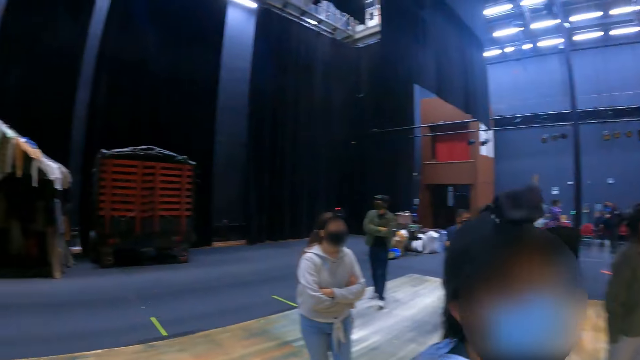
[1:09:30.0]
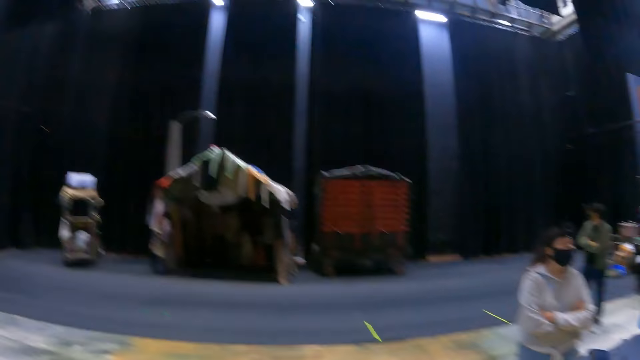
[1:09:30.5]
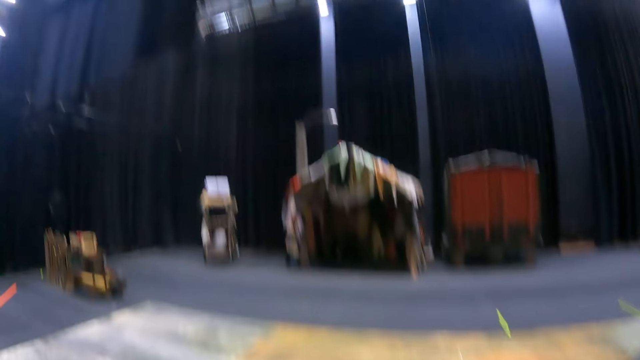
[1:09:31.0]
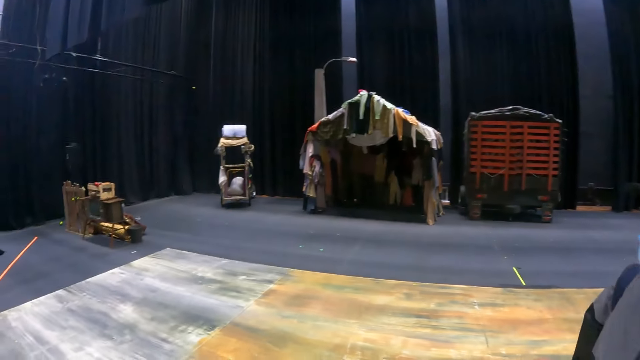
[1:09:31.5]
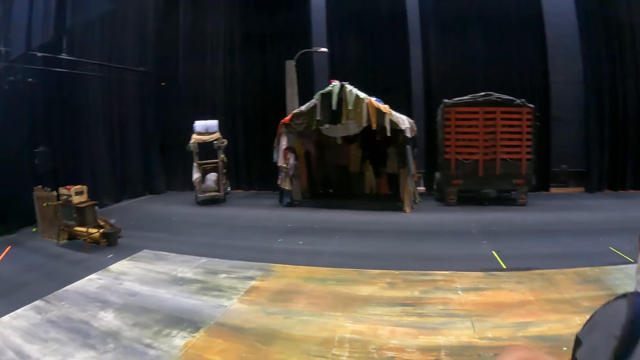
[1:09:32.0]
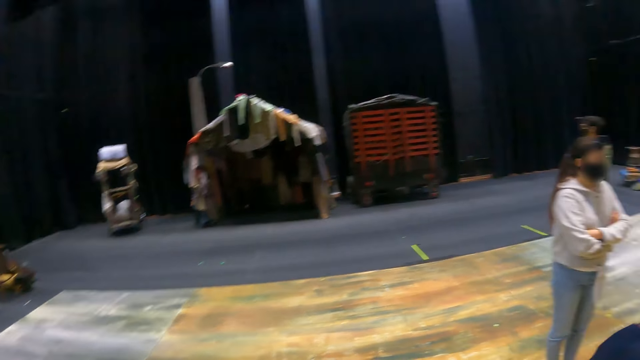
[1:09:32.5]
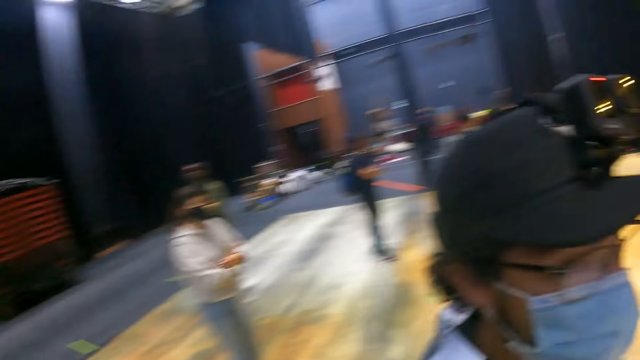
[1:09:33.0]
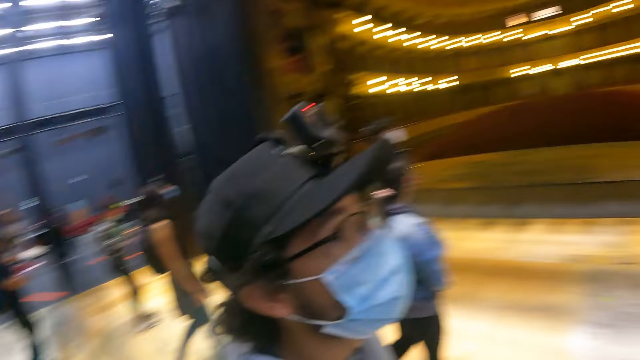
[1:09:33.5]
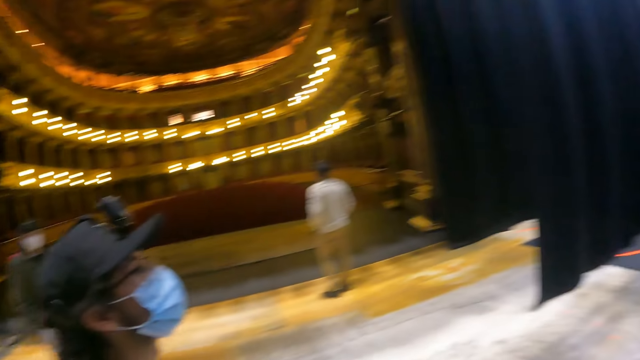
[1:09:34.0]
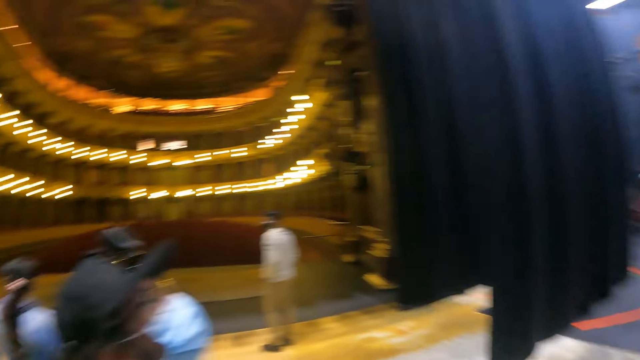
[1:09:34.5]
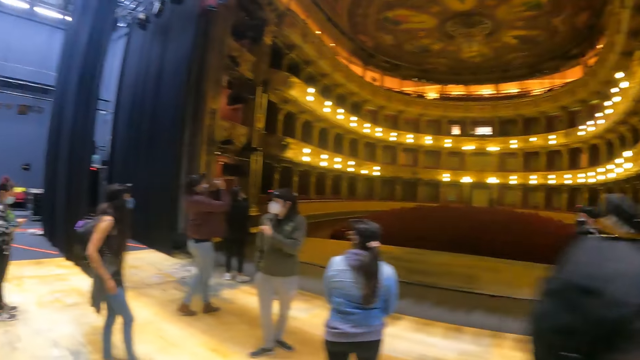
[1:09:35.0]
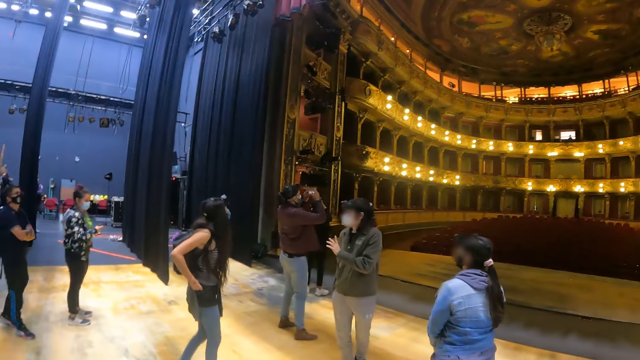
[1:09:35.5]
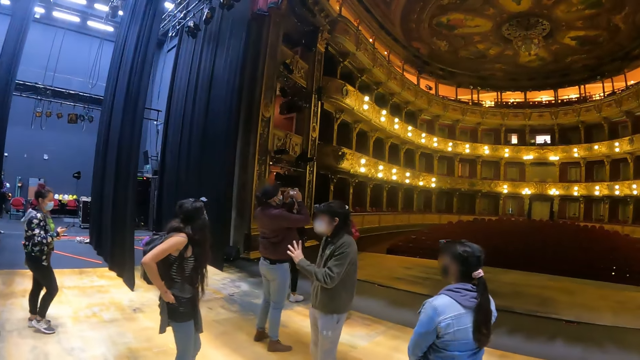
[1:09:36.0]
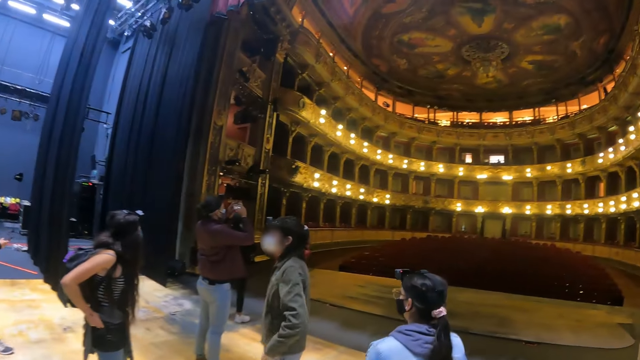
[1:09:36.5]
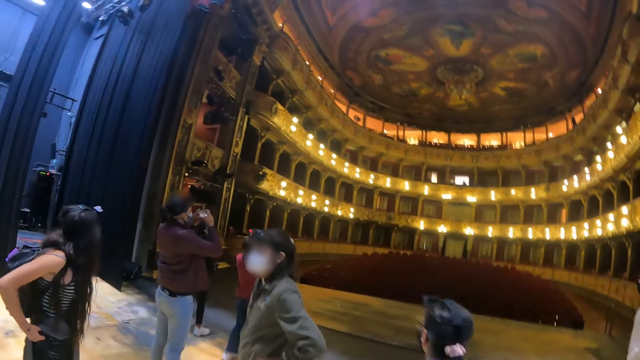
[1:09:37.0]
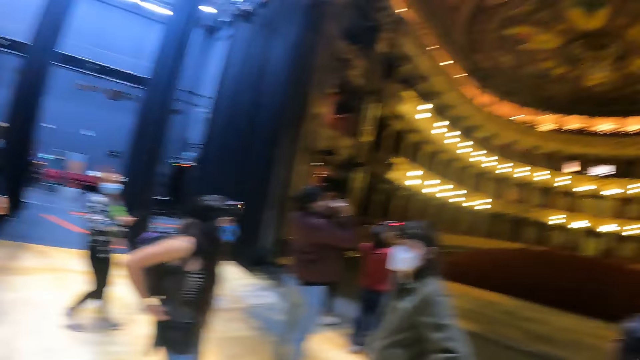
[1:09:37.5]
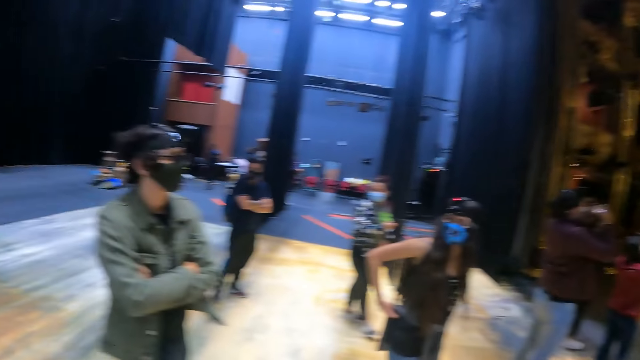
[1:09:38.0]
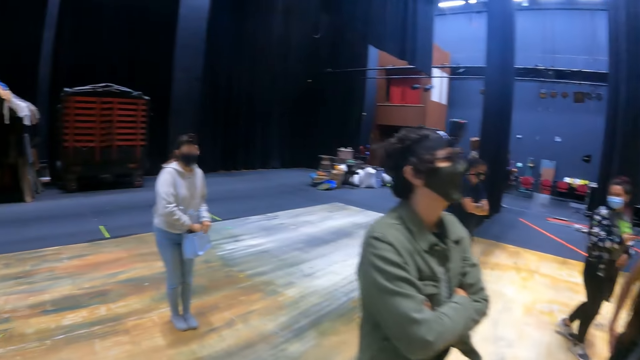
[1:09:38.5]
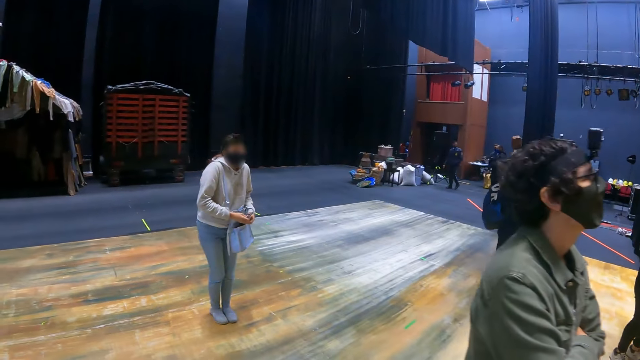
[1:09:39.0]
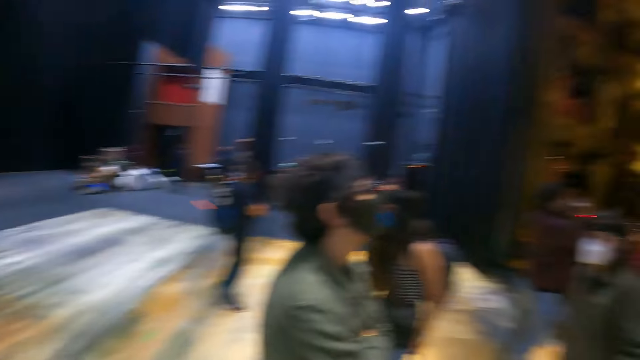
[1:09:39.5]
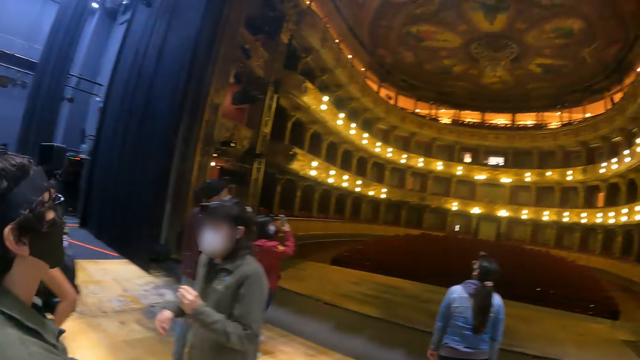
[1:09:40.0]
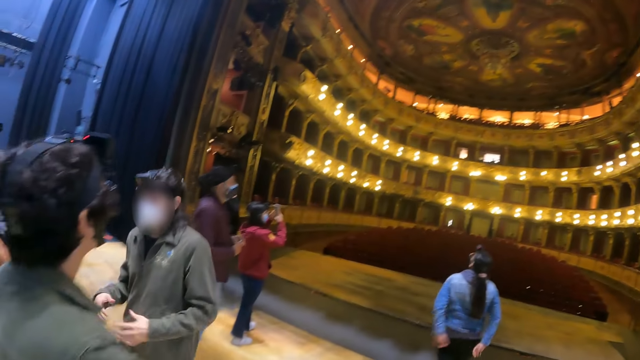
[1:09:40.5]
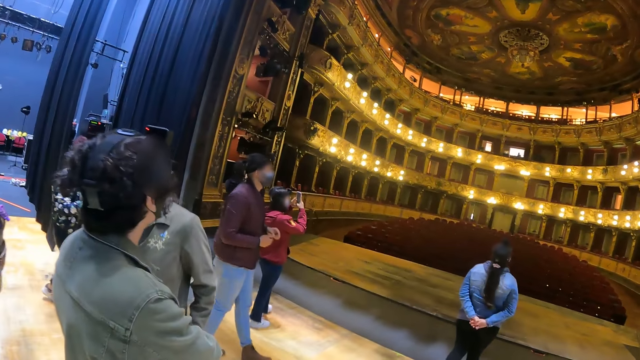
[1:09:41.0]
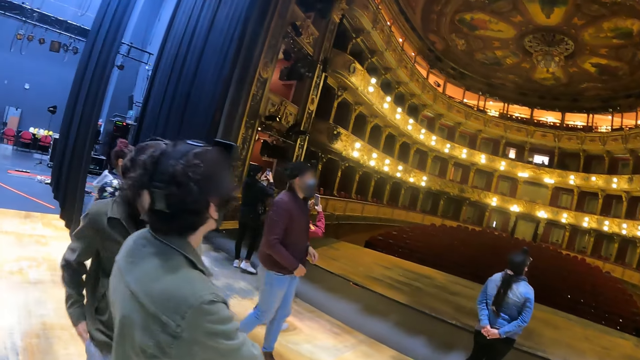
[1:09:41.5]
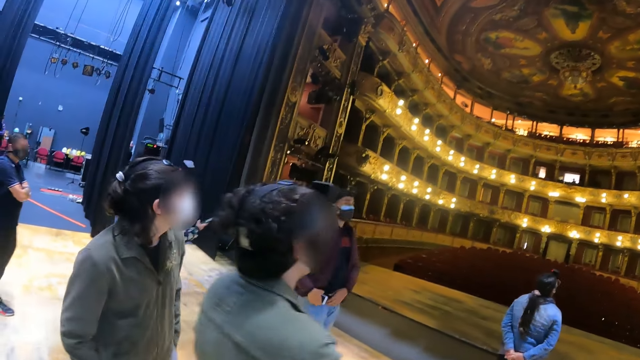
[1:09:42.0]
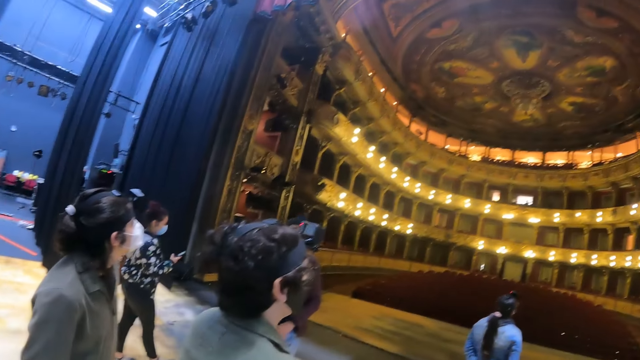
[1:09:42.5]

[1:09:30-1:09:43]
The camera wearer looks around. They walk around.

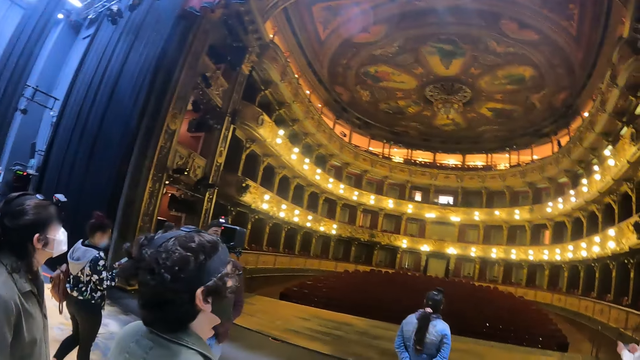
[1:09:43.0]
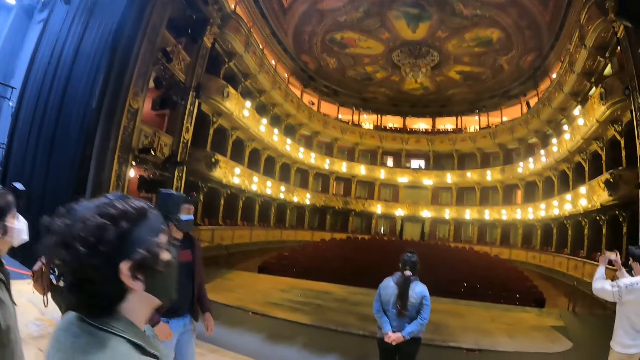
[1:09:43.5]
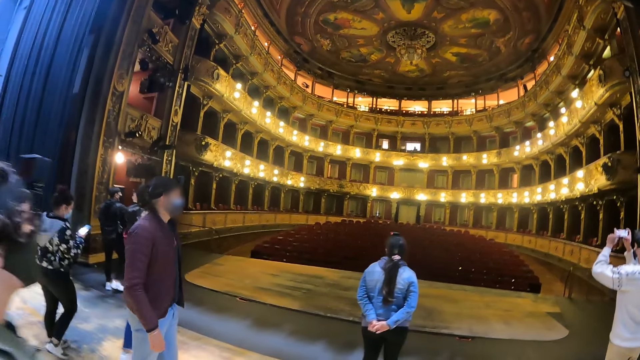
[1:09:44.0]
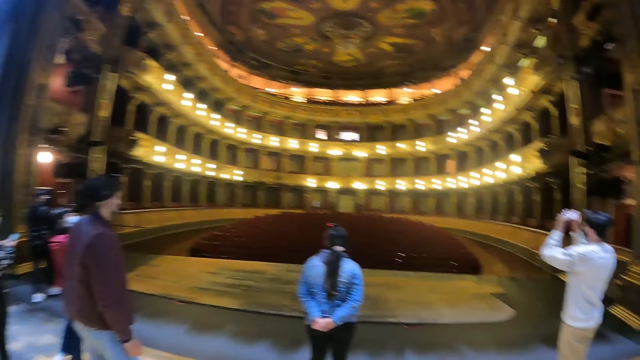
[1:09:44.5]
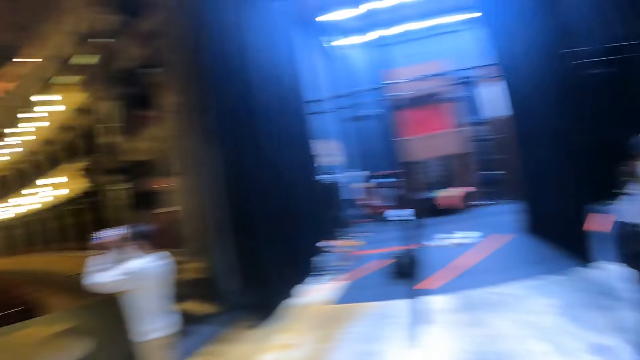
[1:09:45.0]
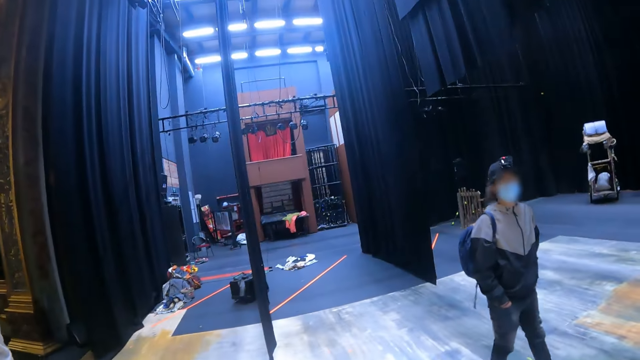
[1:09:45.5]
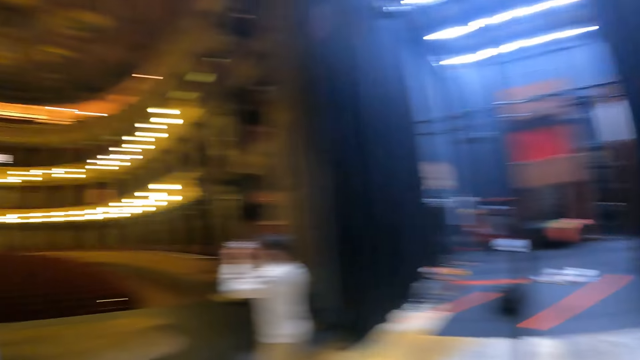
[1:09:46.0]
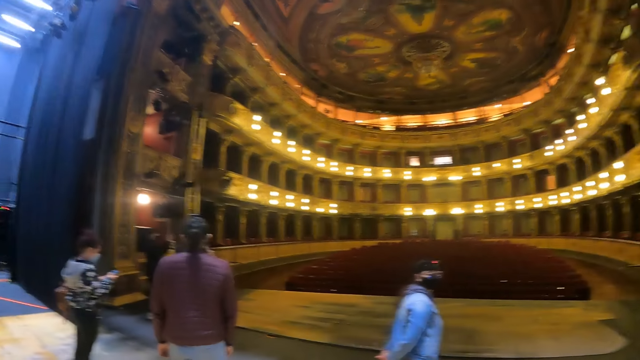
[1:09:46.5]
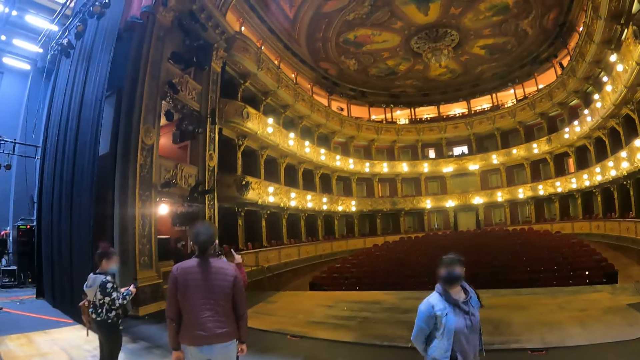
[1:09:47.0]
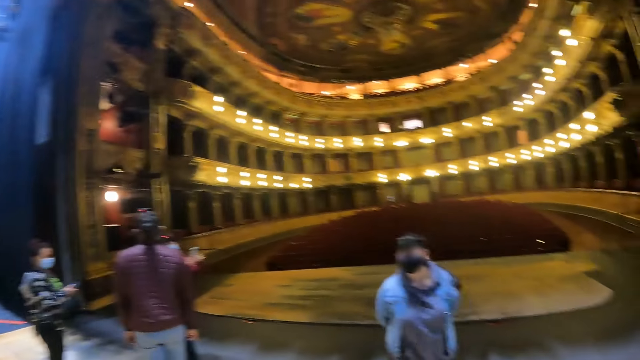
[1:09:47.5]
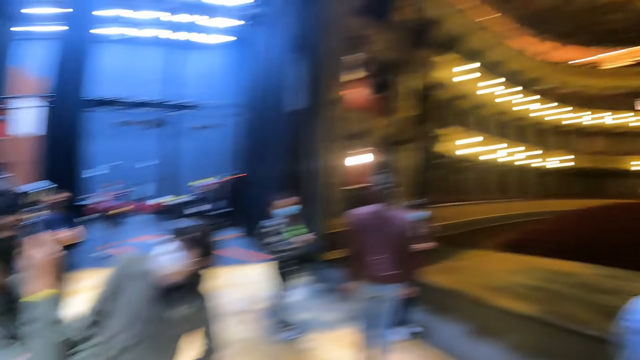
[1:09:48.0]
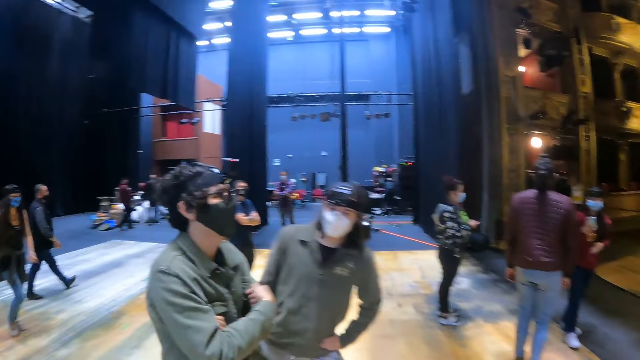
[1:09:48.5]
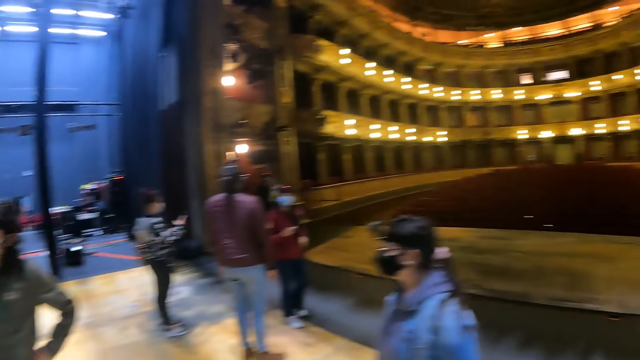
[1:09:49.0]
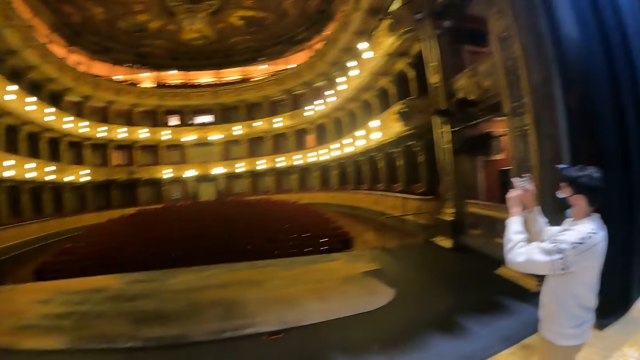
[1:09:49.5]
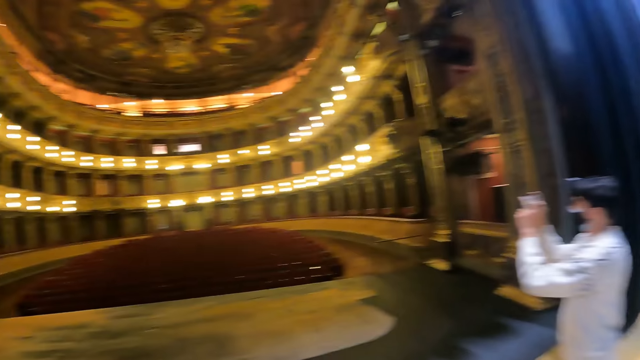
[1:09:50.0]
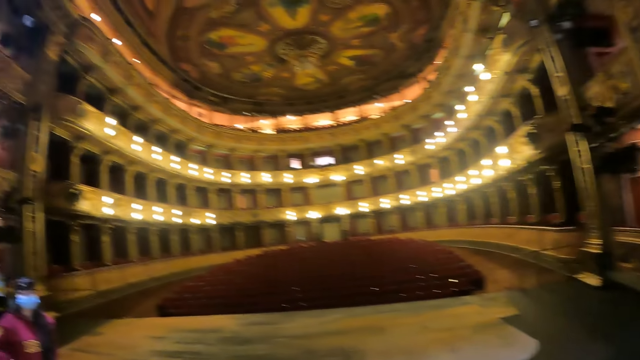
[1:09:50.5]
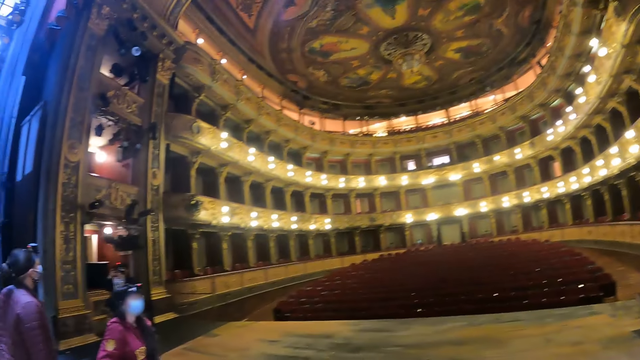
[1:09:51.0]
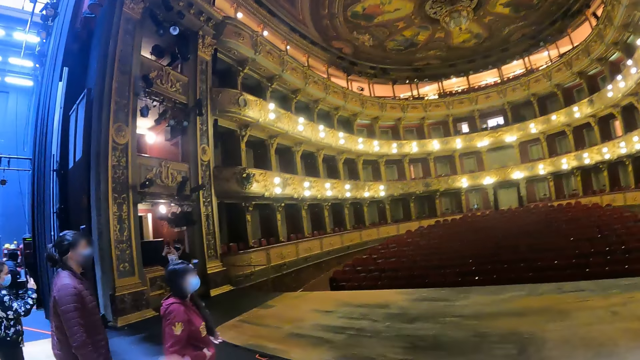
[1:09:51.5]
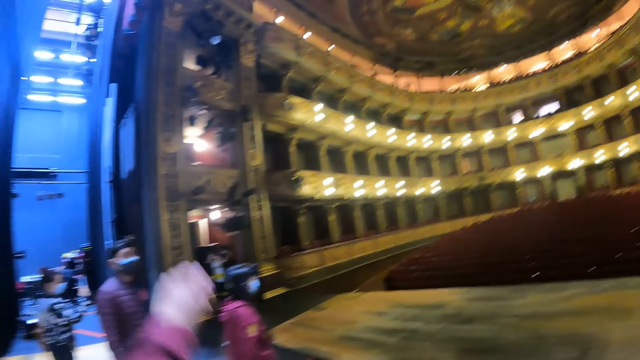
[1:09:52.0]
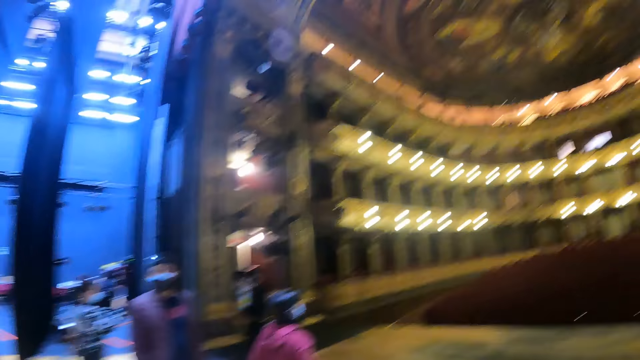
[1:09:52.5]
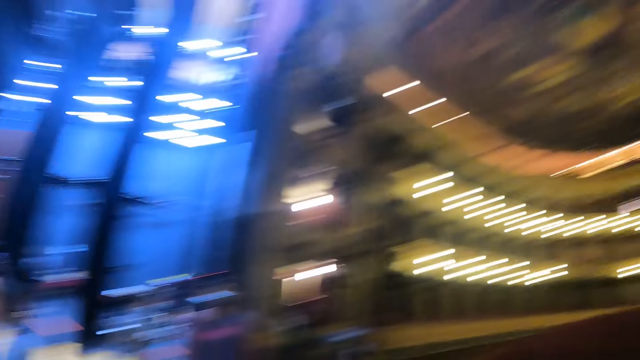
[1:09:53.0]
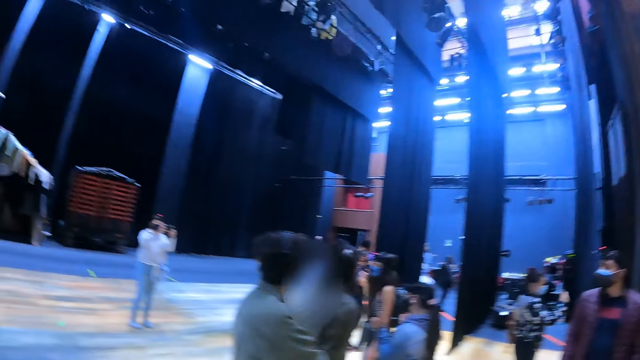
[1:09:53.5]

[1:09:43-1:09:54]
The camera wearer looks around. He raises his hand.
